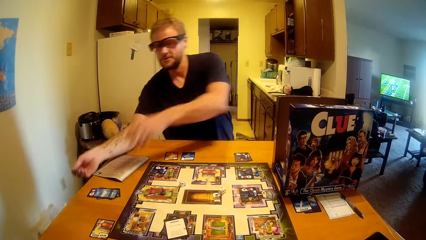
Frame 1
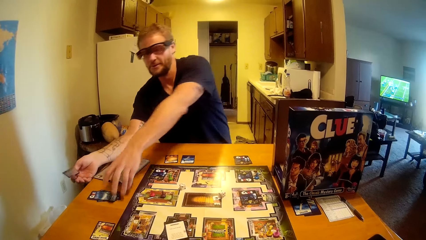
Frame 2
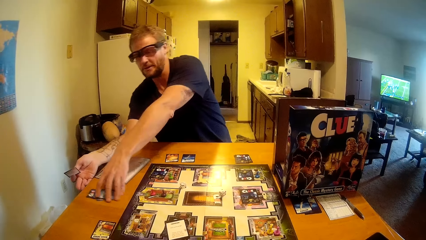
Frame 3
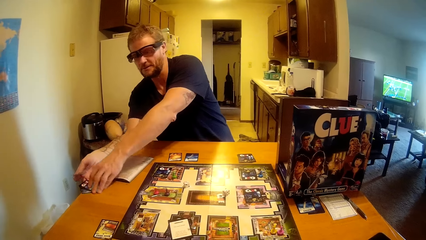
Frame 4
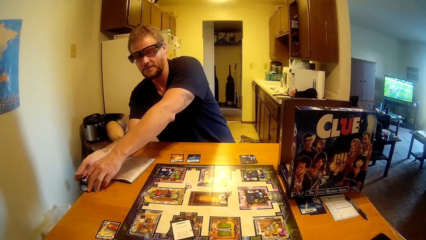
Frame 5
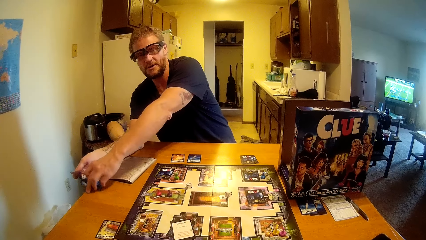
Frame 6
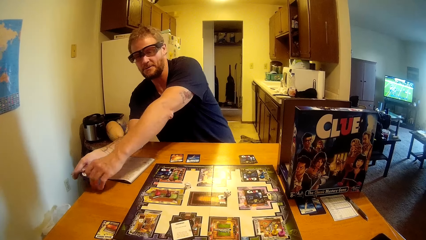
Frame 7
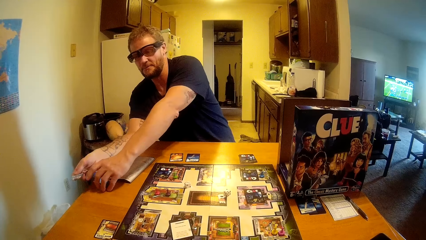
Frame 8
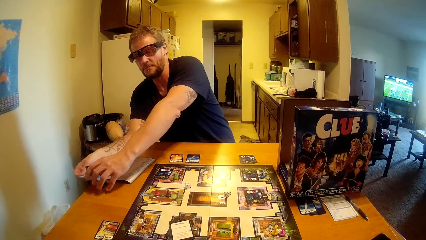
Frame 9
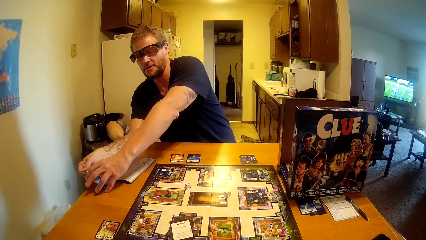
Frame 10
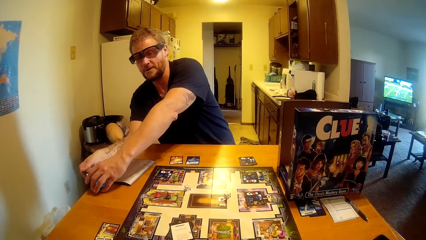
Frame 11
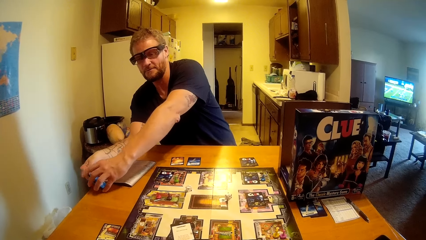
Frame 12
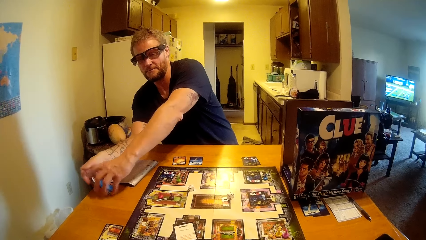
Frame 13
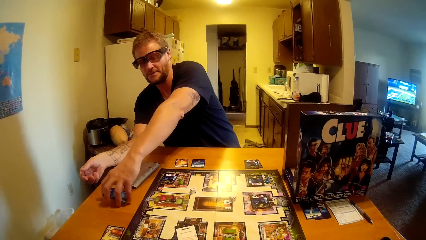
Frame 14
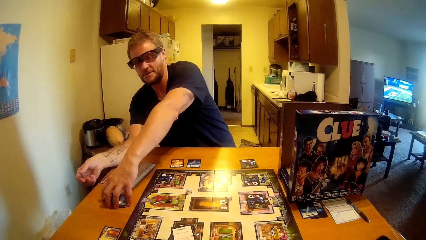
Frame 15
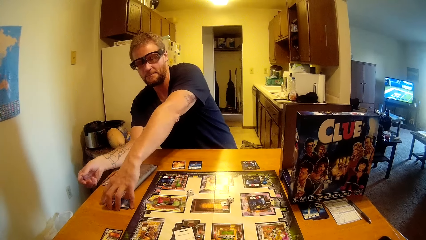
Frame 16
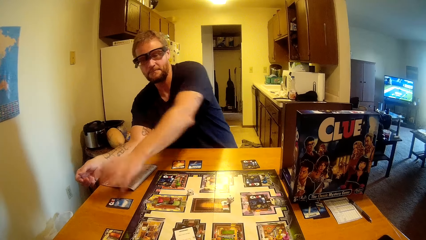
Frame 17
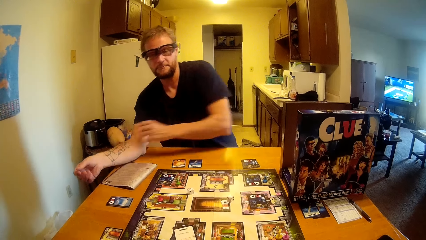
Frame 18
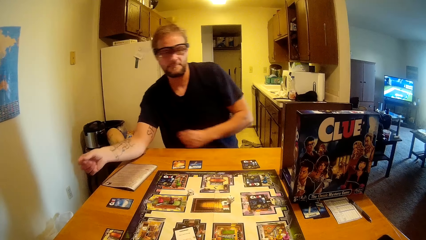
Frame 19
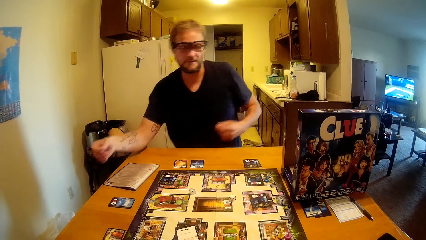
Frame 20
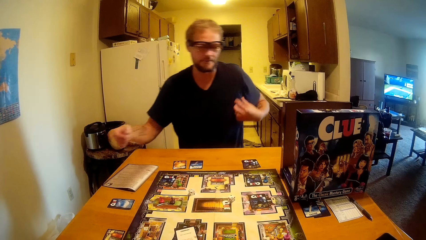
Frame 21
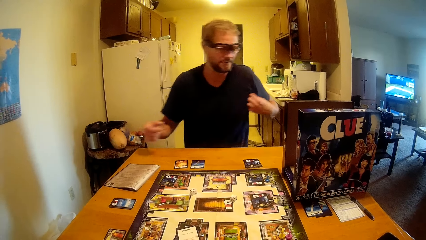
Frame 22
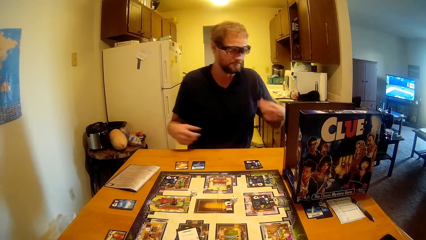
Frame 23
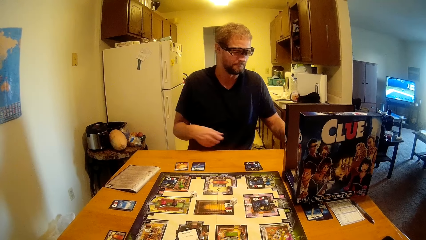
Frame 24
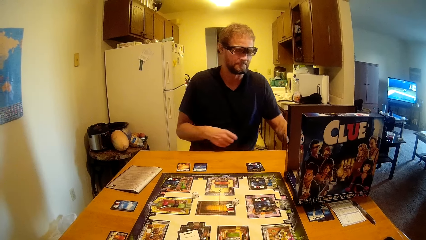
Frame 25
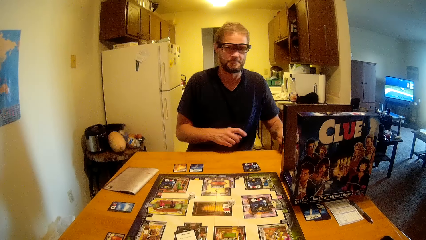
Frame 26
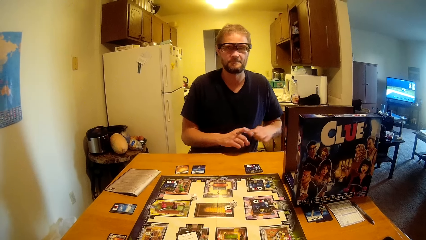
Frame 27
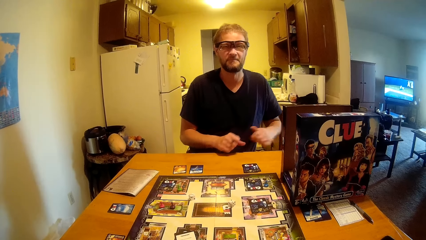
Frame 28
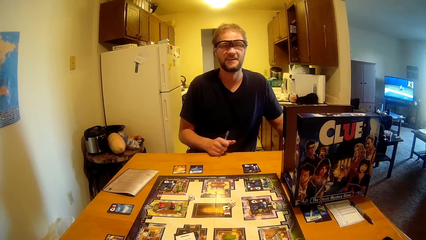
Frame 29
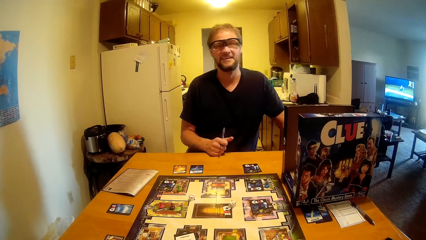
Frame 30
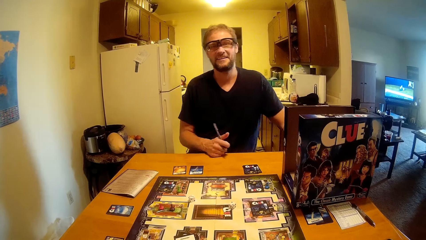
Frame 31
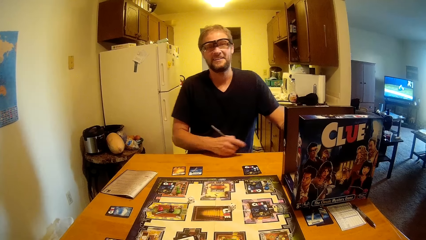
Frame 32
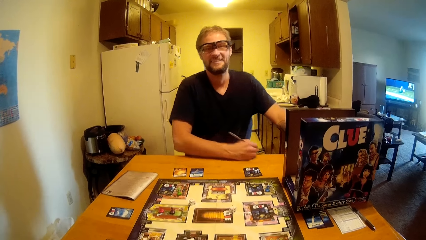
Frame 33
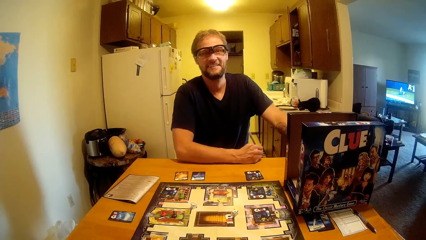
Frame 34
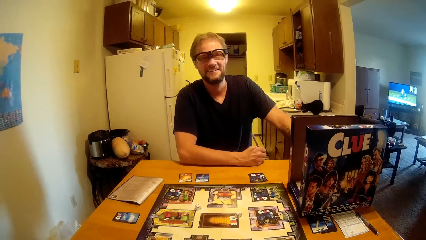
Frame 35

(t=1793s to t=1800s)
The man touches the cards on the table, drops the cards to the table, and picks the pen from the table.
